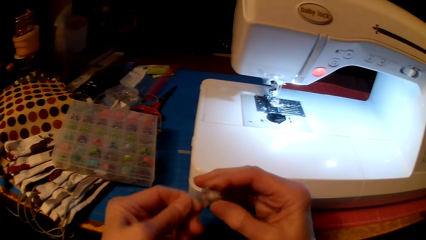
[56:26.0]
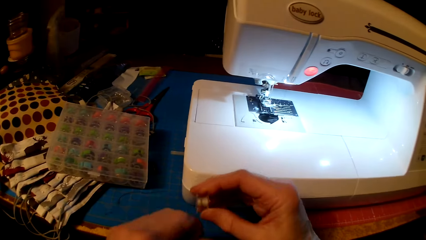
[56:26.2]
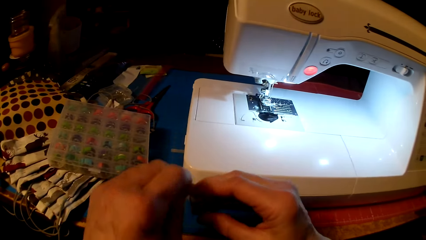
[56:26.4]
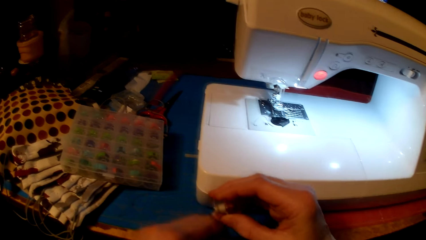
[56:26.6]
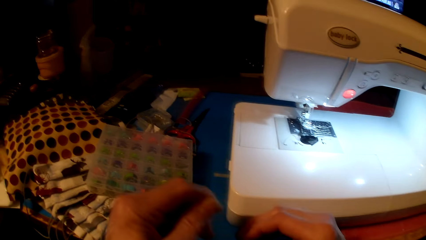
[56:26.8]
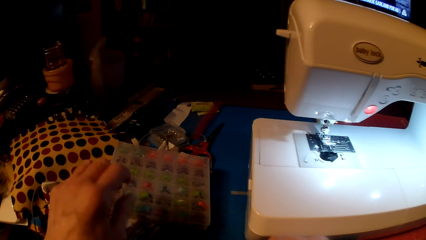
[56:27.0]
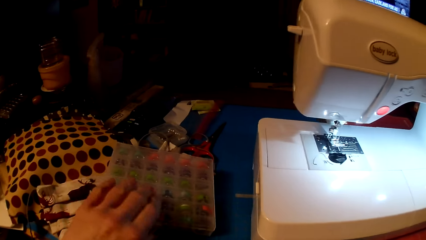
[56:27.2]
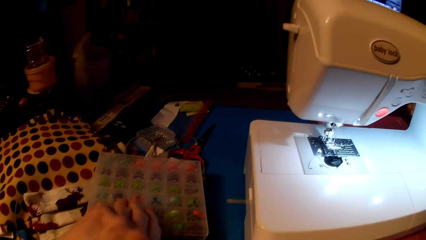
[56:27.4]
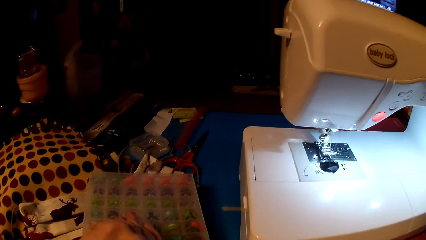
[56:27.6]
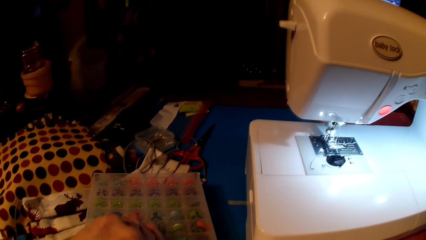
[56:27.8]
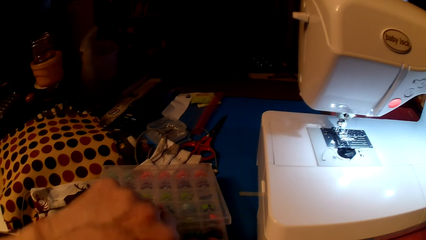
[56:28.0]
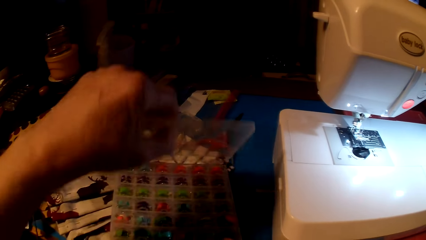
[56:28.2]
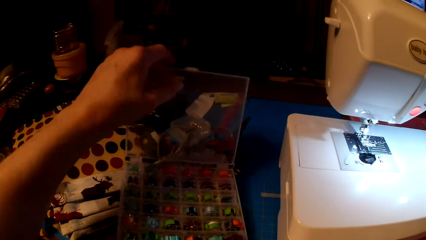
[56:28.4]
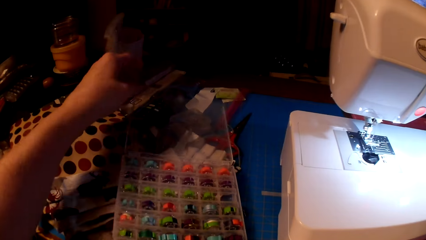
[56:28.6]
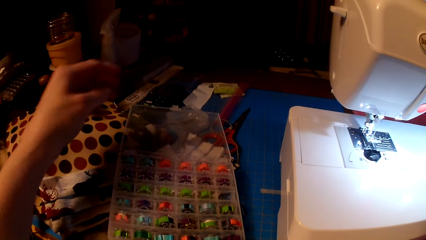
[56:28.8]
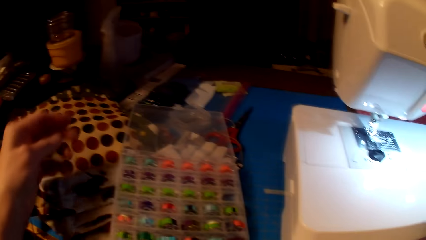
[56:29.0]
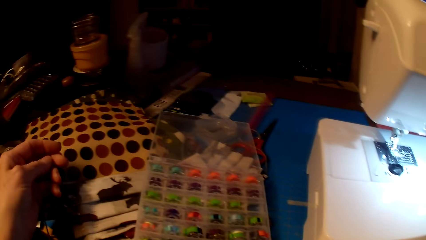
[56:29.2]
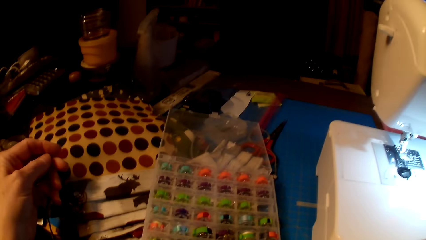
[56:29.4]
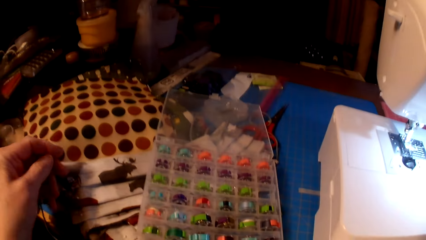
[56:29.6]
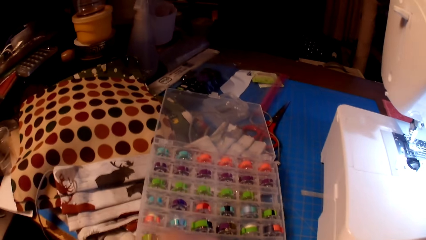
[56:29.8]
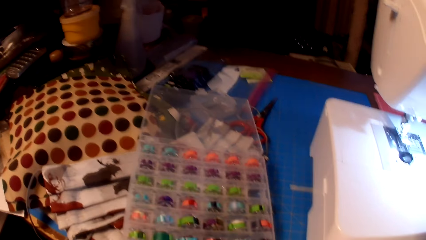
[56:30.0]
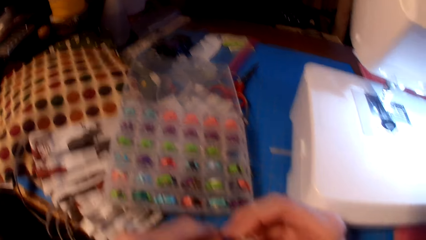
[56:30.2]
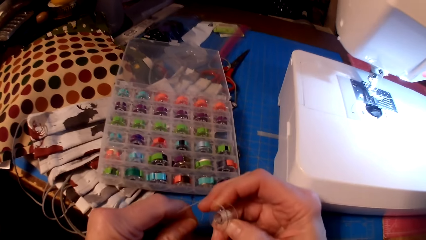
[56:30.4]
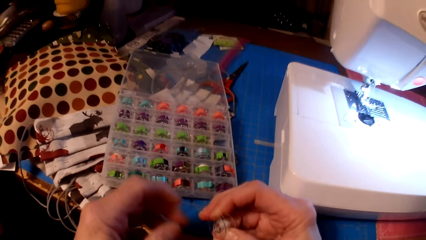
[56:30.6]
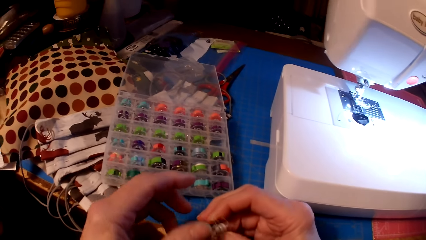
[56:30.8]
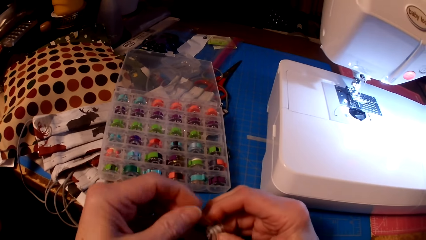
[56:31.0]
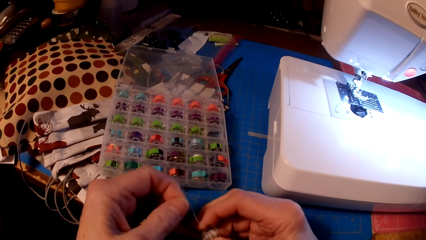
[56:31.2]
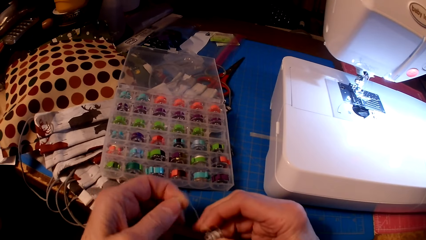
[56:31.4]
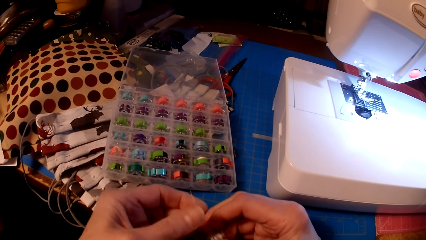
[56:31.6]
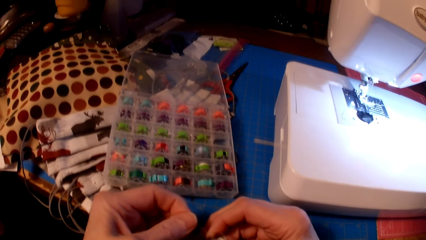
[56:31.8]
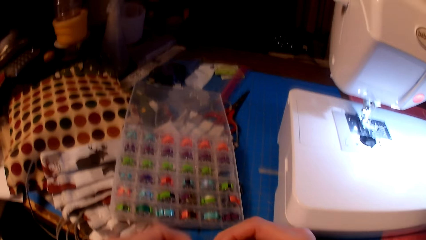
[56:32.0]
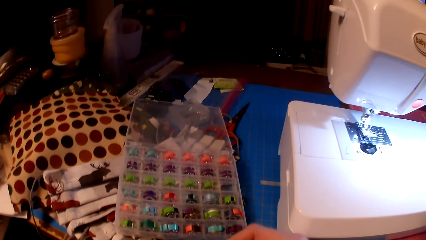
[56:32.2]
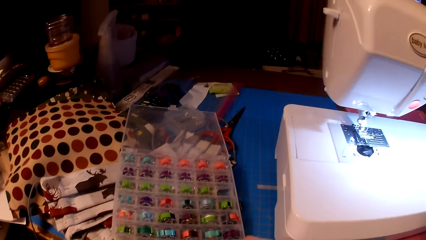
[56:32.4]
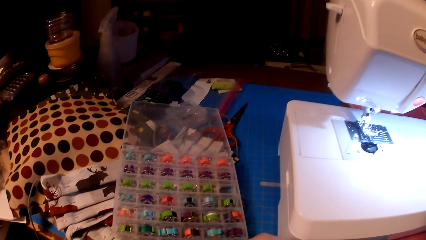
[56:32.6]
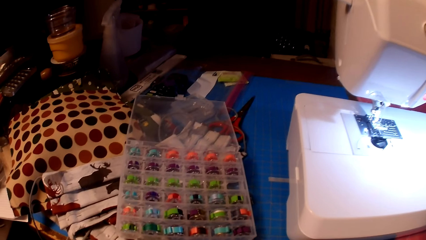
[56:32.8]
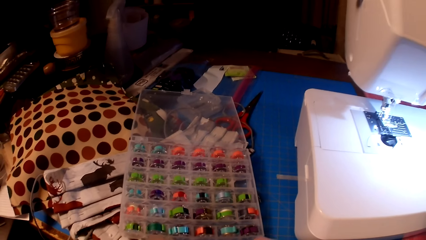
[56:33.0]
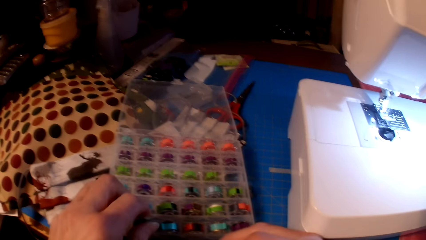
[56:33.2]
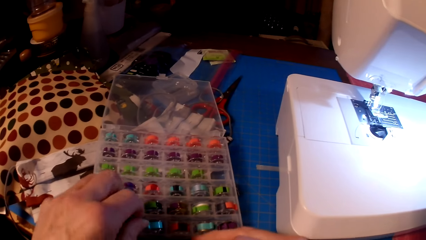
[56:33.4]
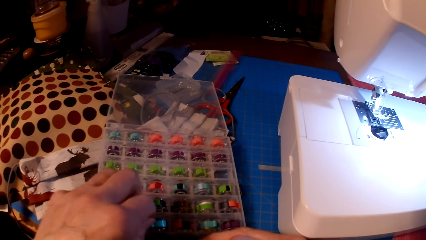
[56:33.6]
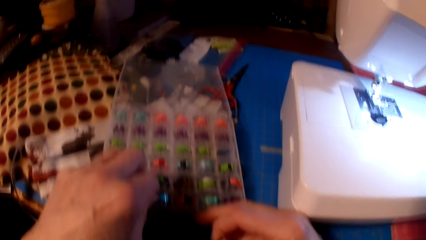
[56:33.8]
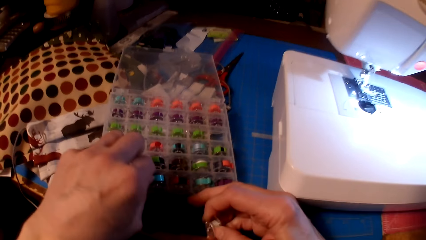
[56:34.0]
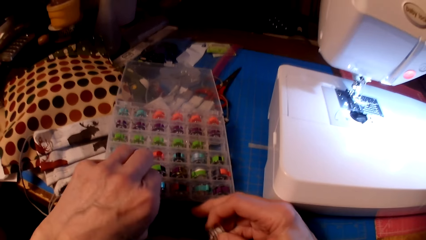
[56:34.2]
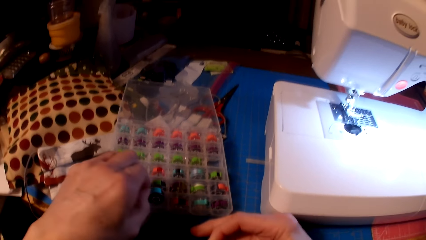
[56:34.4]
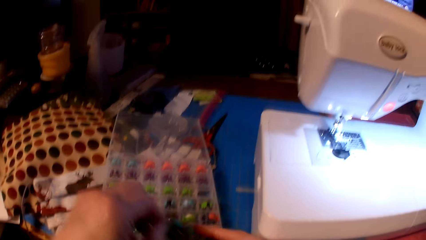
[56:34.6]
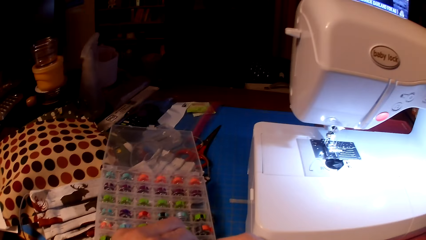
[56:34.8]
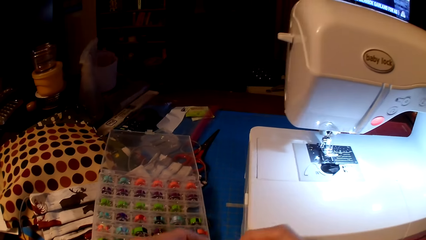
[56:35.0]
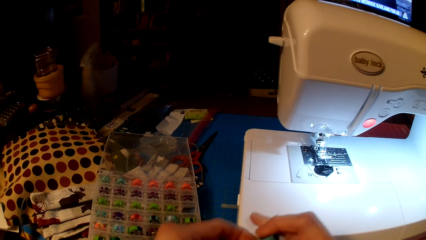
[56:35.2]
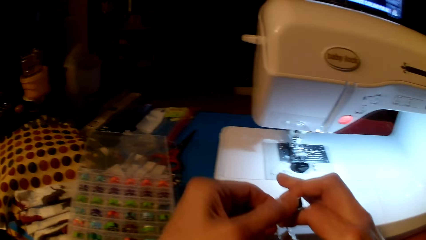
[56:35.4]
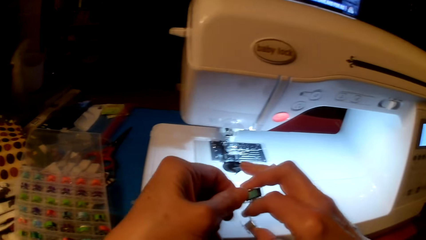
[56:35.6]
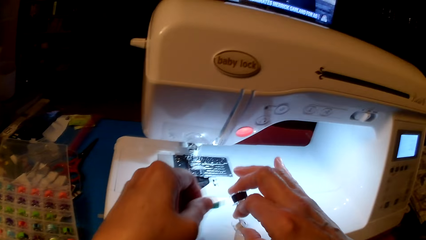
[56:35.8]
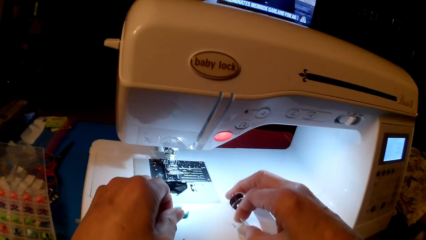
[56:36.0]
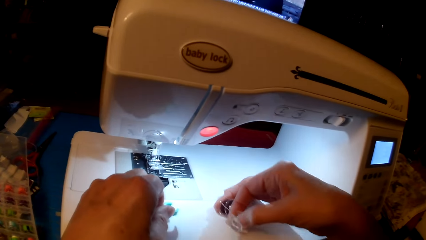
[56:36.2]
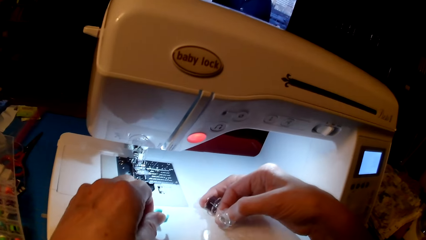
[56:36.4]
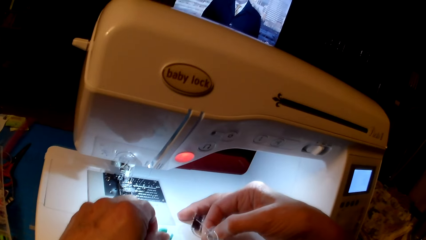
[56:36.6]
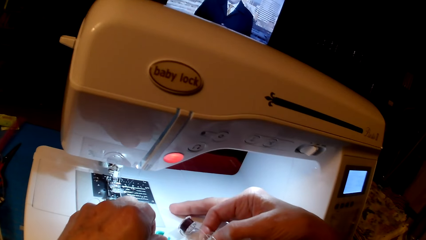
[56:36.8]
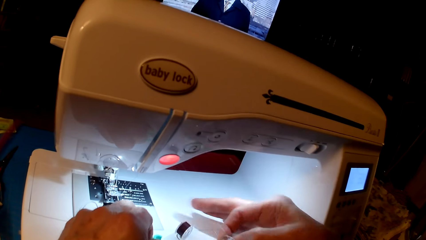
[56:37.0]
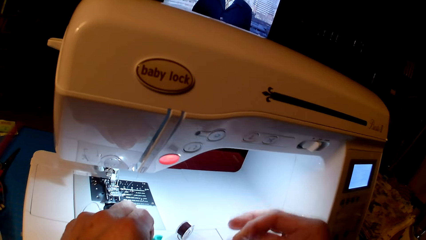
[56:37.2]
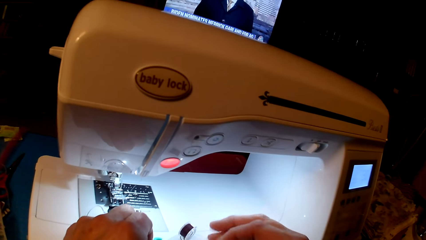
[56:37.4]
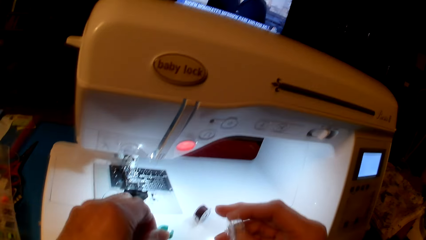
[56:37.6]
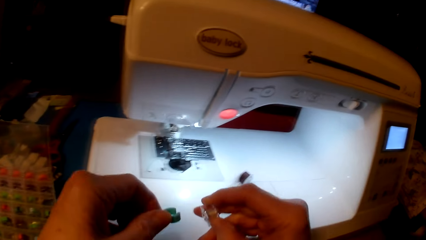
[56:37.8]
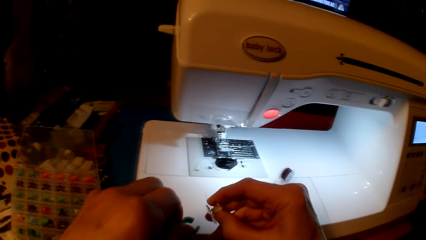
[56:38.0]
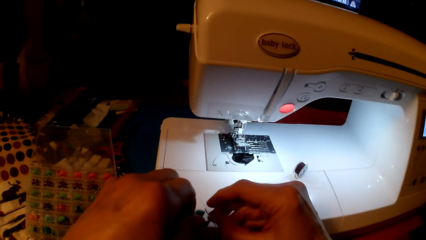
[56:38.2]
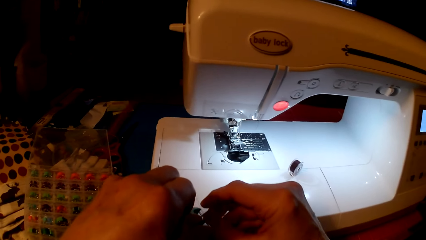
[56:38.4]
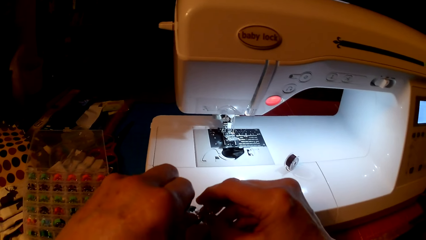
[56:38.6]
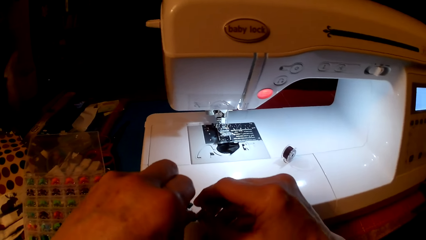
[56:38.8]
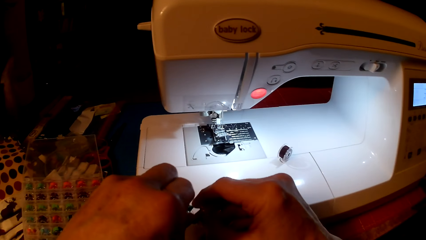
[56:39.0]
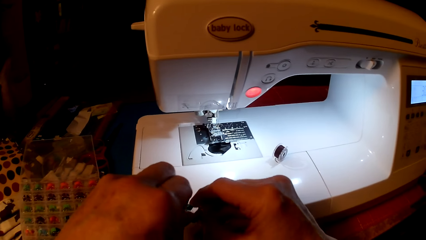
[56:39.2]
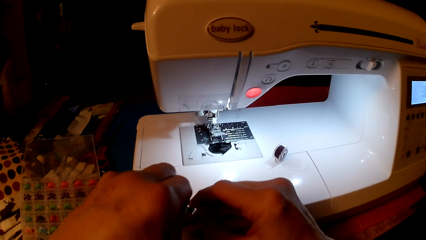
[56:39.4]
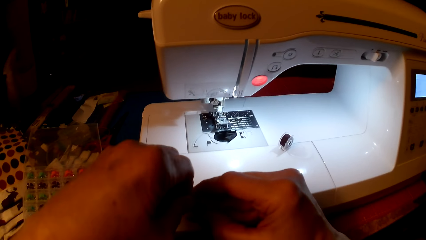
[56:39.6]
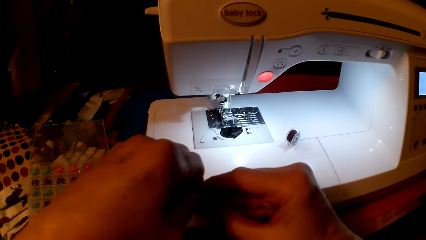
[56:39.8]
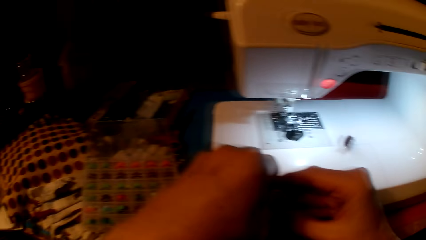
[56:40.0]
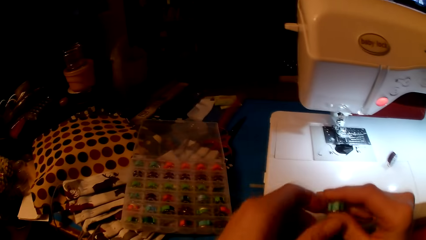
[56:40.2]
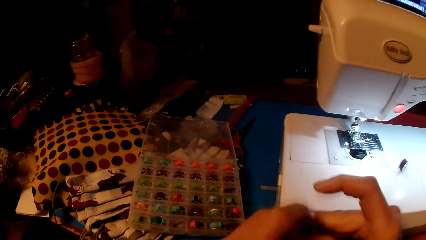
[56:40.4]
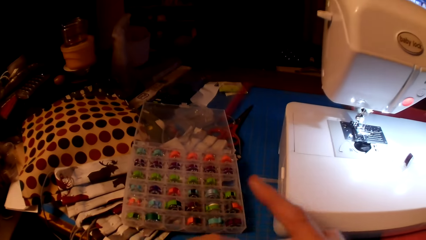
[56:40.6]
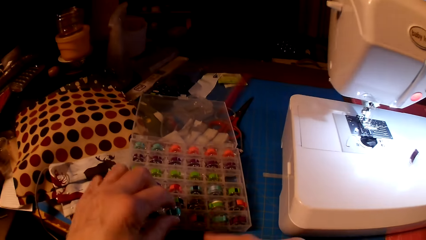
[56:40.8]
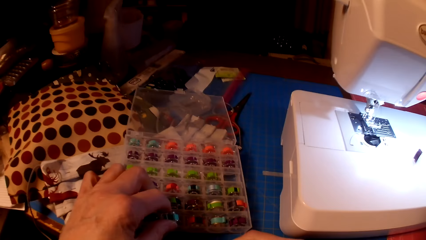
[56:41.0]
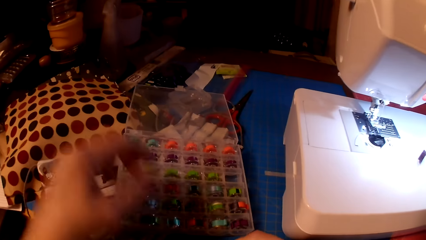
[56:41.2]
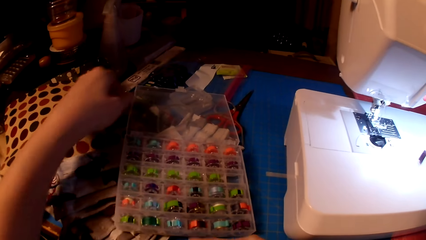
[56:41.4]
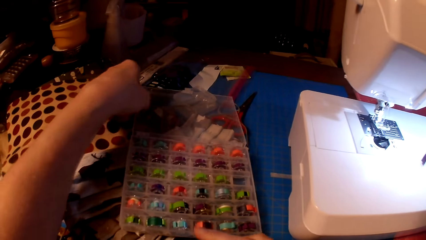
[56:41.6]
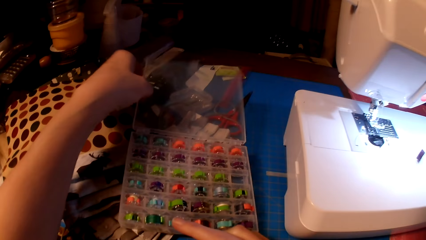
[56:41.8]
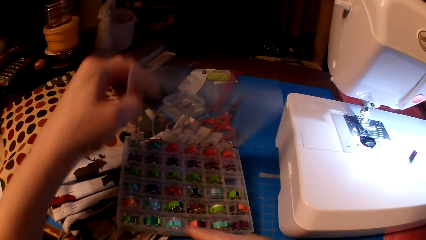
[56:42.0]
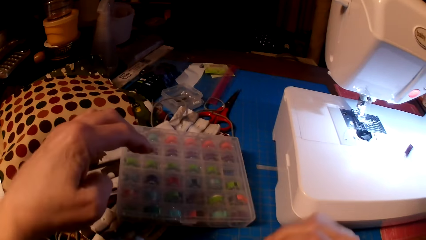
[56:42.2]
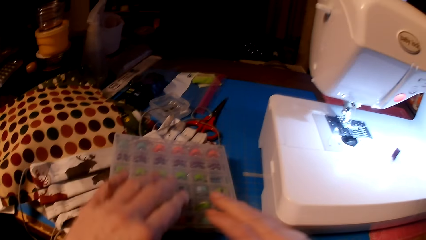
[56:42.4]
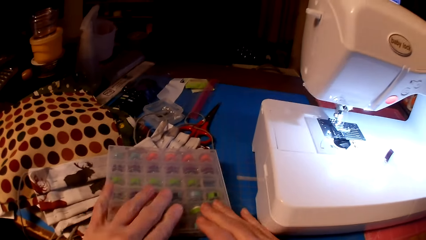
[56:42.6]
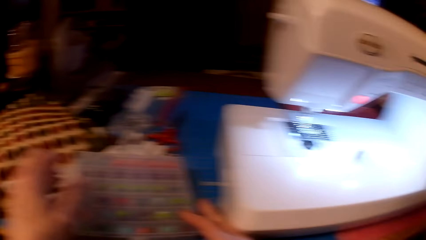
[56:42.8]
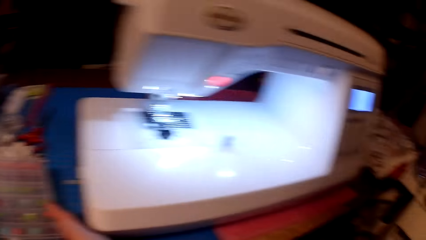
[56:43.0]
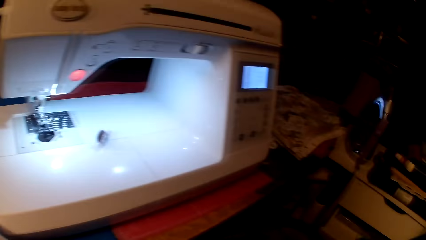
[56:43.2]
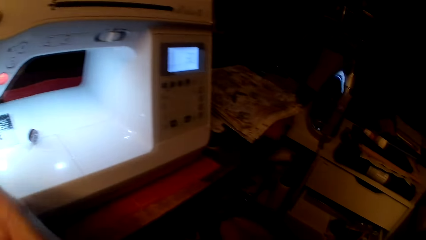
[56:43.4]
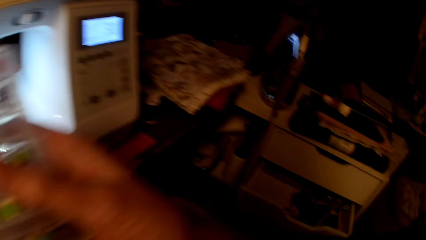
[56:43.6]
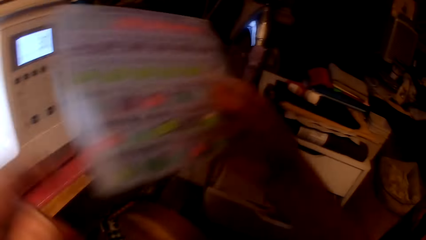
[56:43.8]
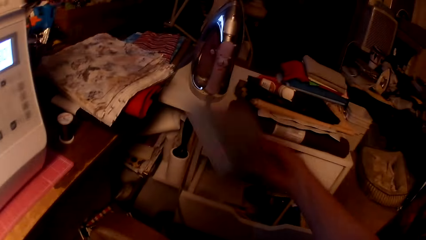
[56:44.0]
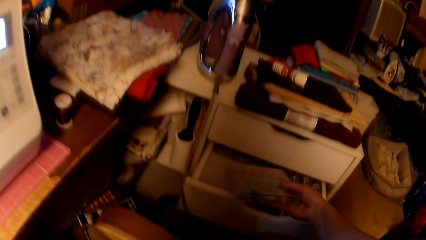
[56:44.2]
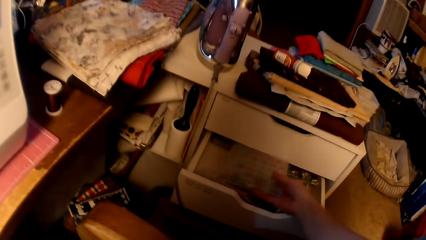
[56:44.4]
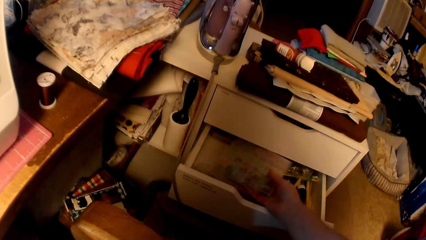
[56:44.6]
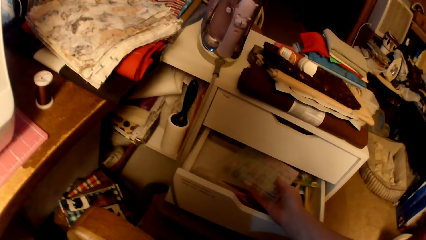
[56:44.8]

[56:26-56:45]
The camera wearer opens the pack. They put the yarn holder in the box. They pick up the bobbin, roll yarn, put the bobbin in the pack, close the pack and put the pack in the drawer.
